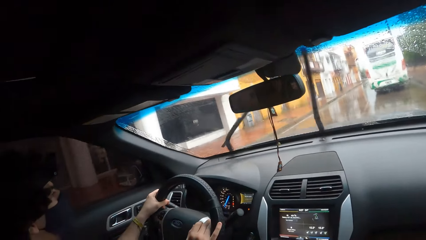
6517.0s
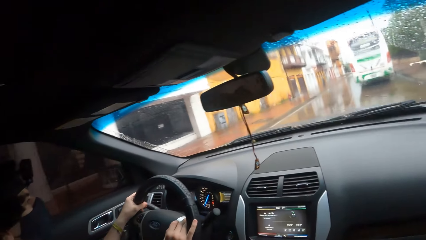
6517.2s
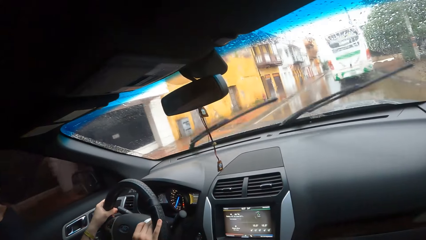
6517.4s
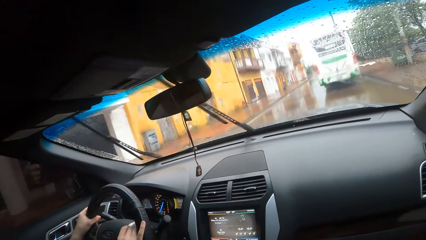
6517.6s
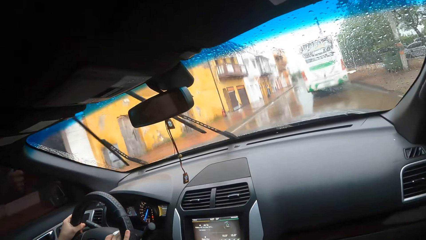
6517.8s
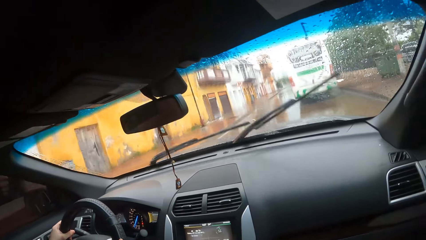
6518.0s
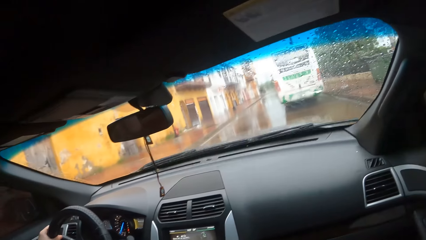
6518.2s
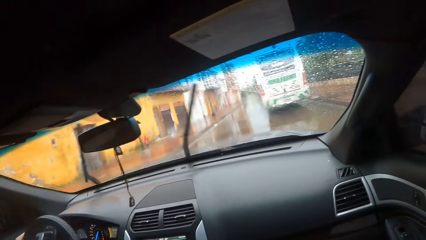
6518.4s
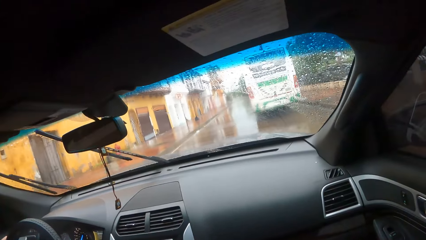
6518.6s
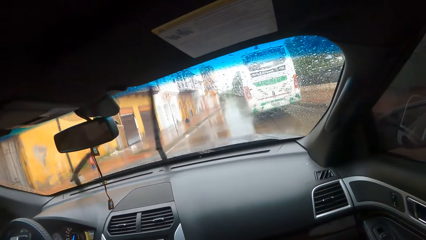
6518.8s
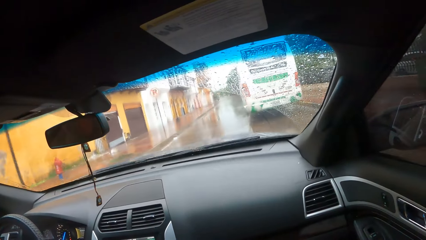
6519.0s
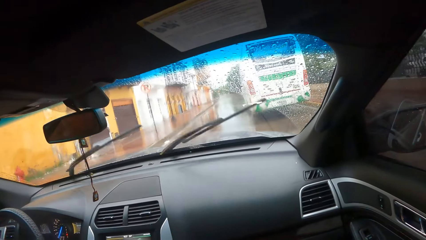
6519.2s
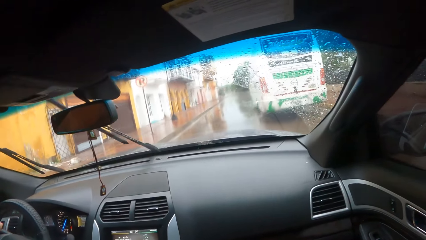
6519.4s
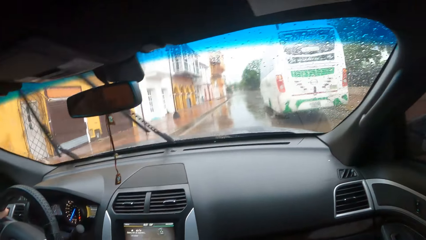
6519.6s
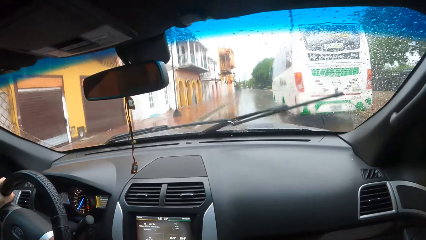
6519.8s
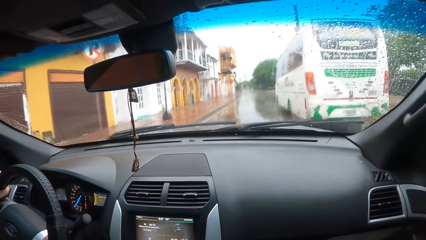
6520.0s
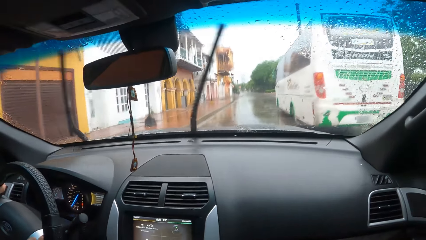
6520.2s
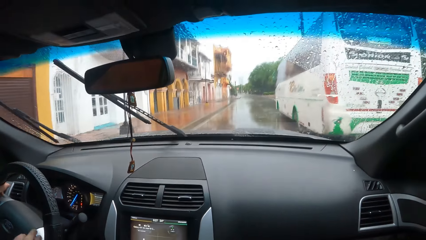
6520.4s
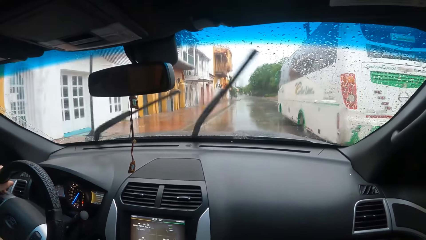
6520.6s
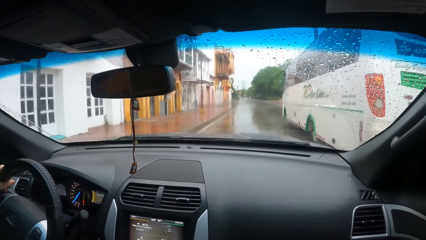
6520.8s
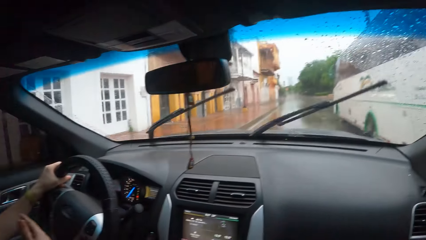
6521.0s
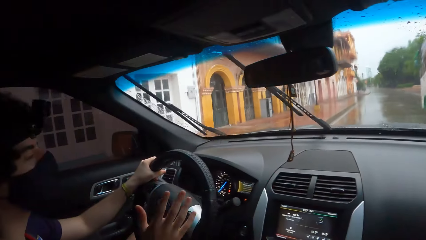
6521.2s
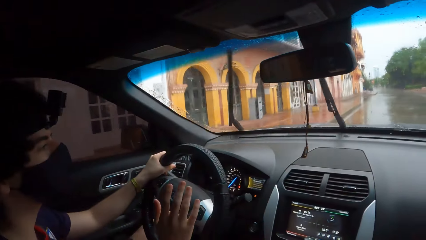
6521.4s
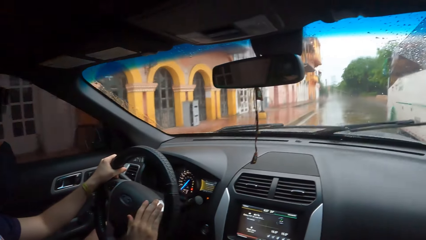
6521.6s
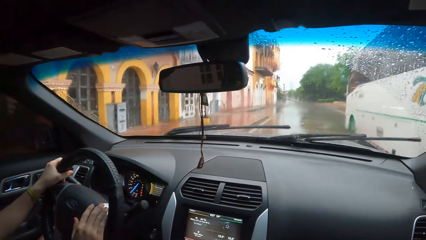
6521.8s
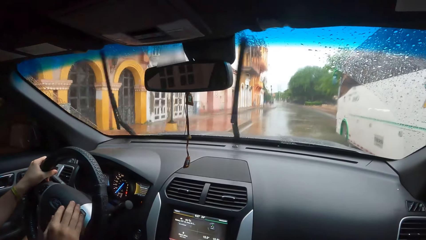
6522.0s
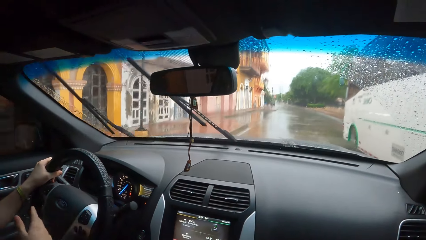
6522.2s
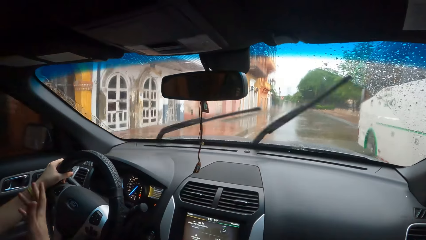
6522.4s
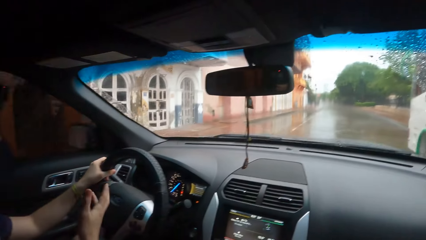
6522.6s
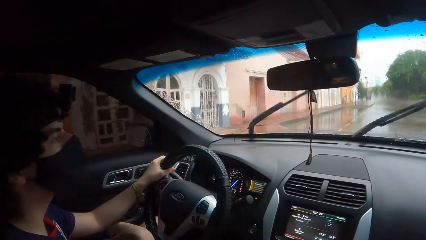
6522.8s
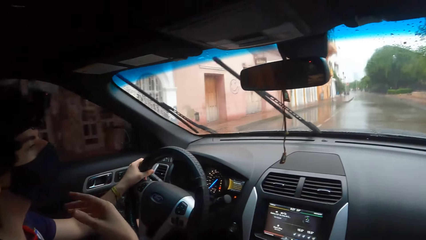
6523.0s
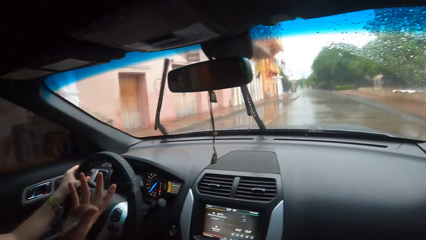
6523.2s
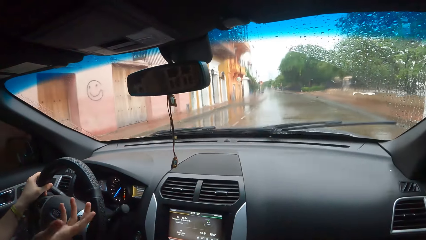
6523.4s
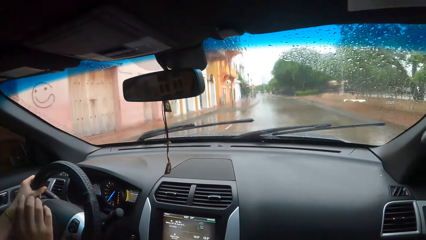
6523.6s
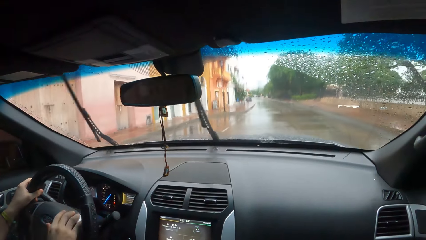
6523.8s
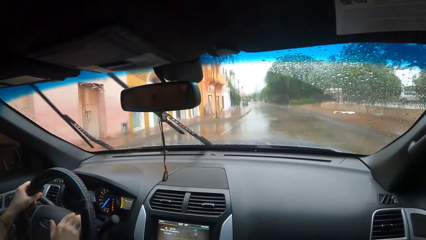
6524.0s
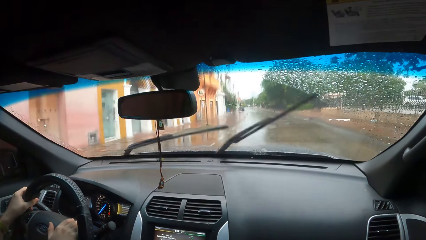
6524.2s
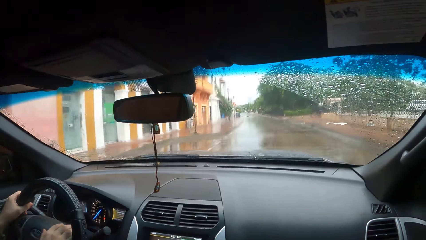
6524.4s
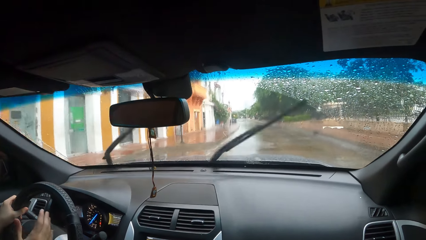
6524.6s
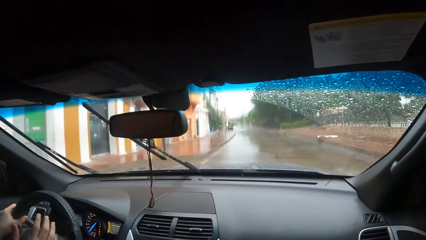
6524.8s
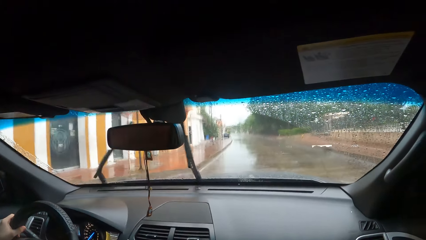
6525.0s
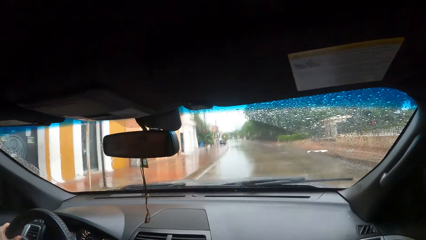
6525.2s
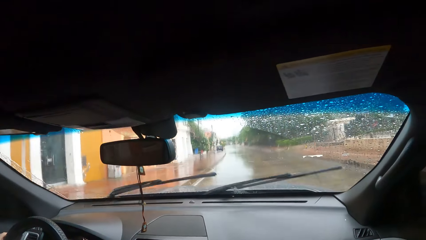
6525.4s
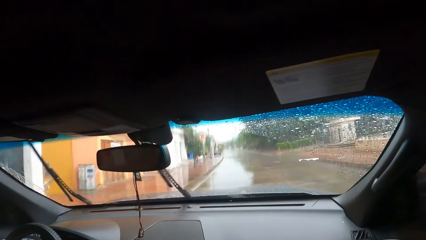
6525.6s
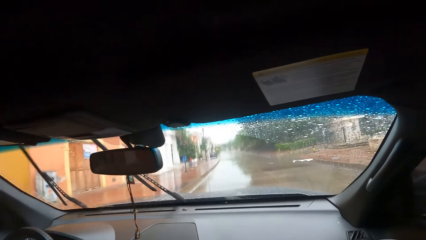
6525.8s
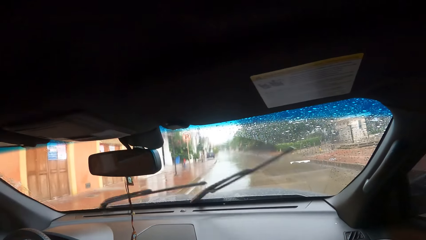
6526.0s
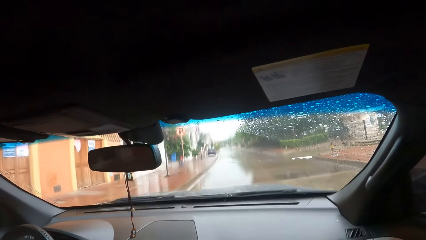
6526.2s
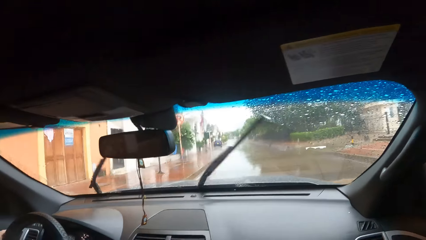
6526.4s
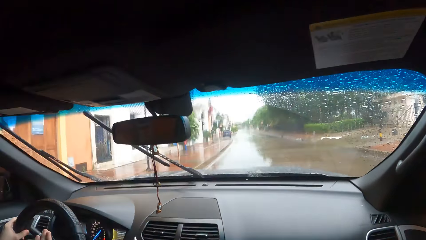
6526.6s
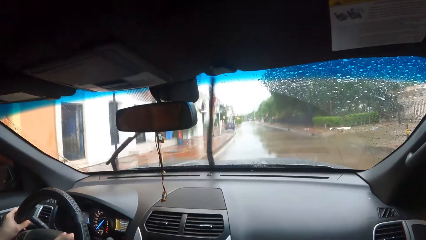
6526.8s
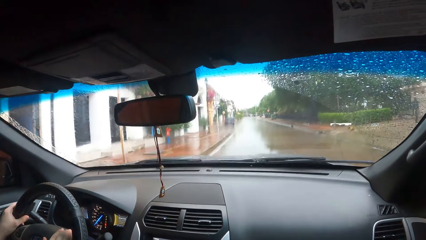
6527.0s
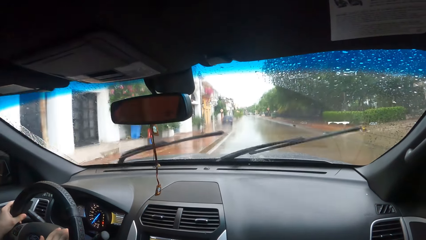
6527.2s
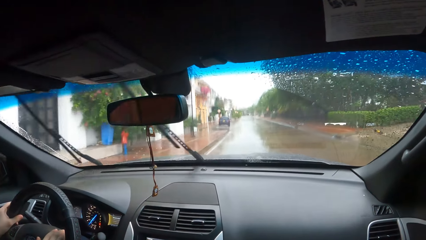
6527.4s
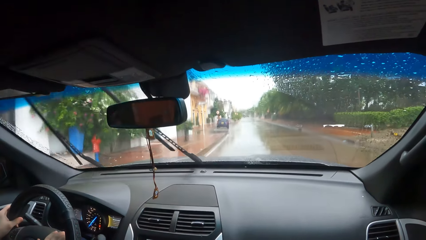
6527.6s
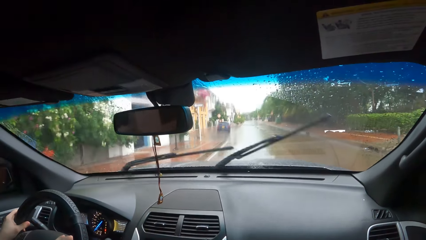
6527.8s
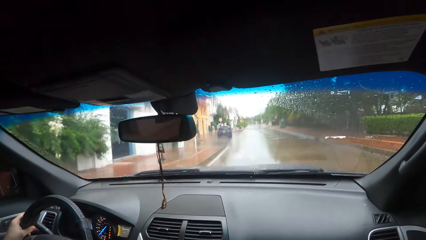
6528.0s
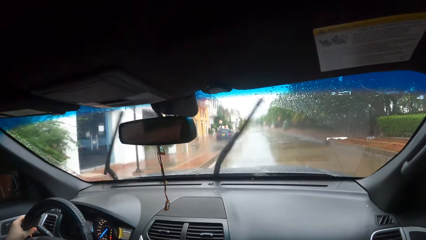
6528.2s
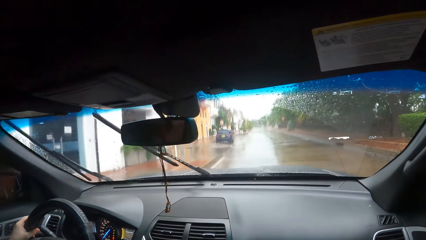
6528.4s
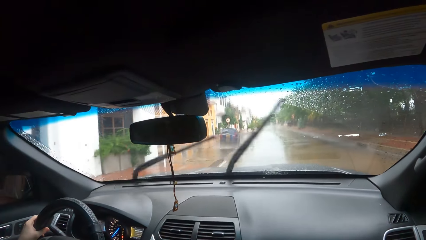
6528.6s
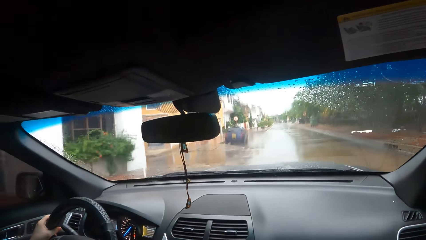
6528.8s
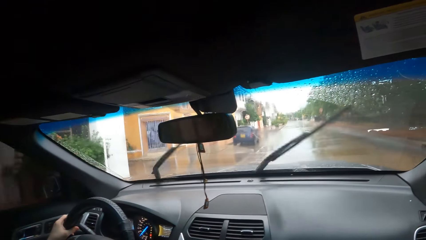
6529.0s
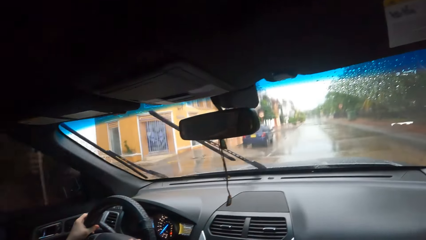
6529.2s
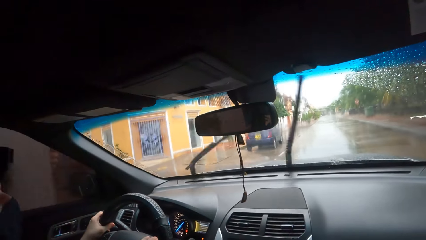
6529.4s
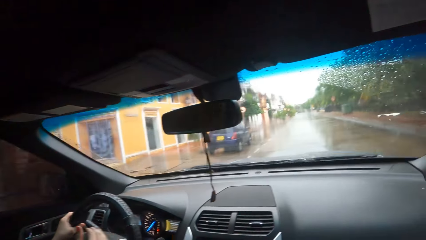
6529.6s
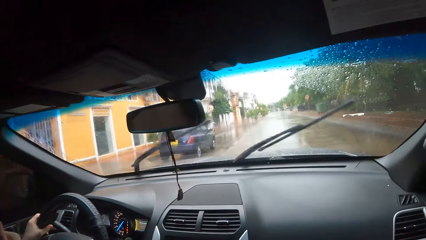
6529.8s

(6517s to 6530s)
A man talks to the camera wearer. The camera wearer looks at the man. The man moves a hand. The camera wearer looks around.

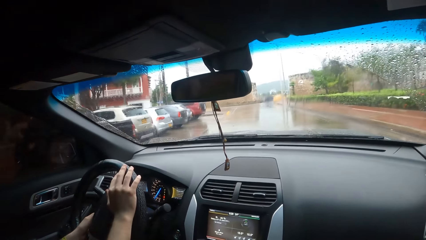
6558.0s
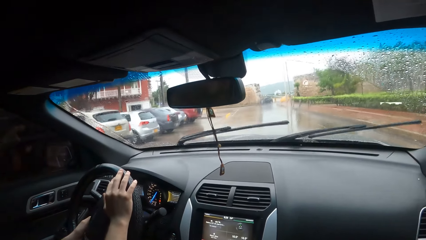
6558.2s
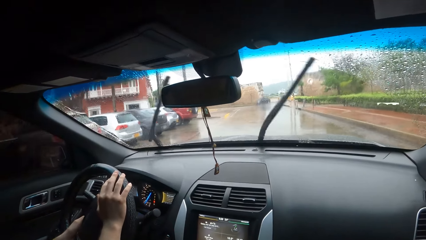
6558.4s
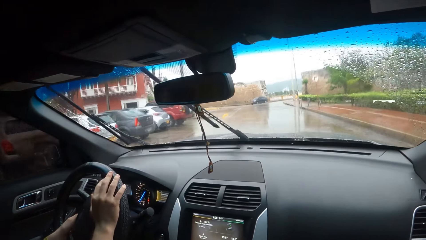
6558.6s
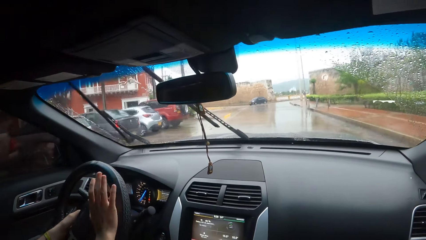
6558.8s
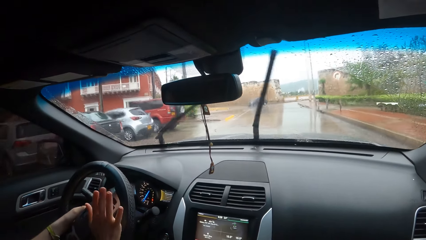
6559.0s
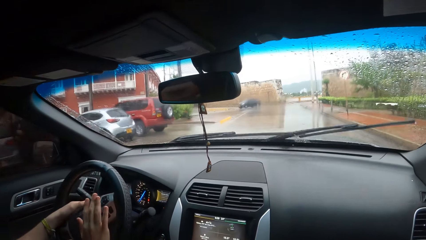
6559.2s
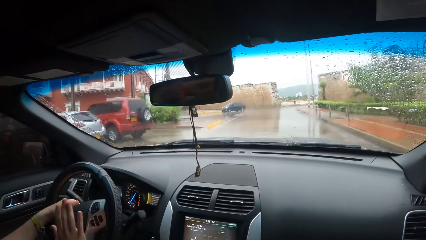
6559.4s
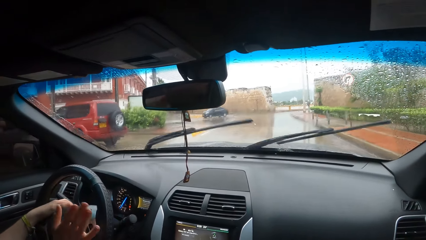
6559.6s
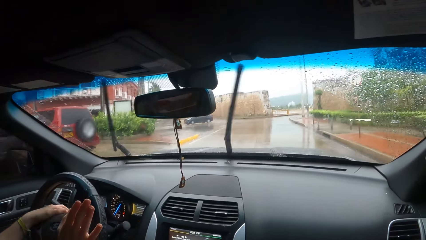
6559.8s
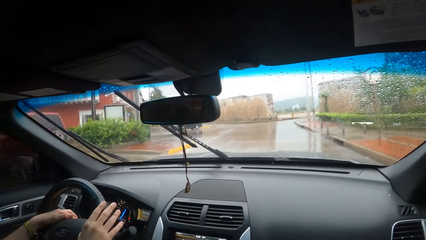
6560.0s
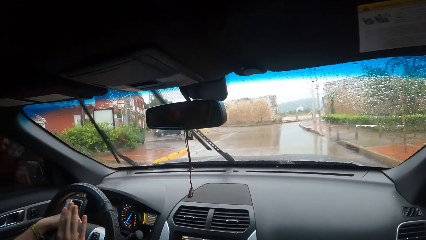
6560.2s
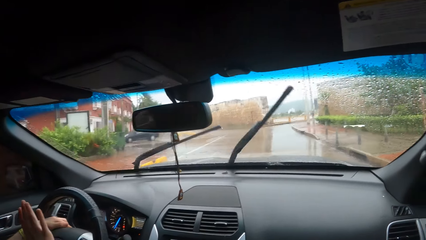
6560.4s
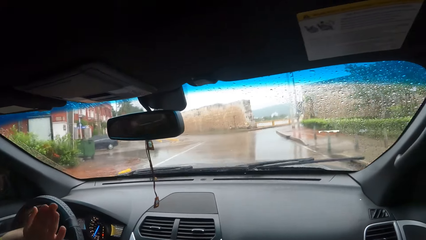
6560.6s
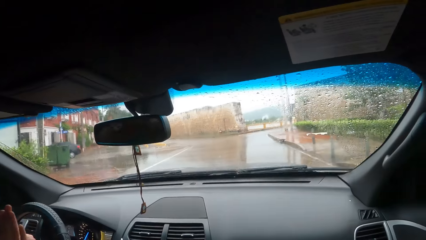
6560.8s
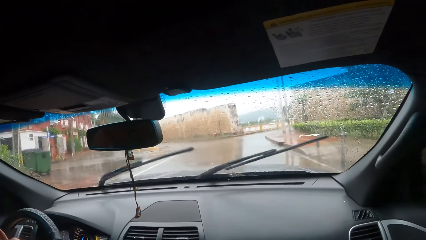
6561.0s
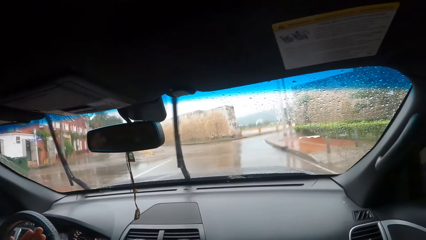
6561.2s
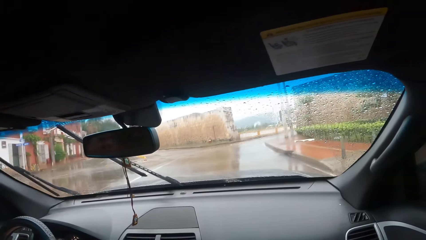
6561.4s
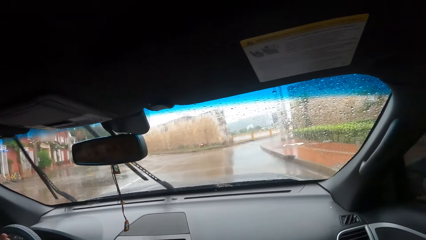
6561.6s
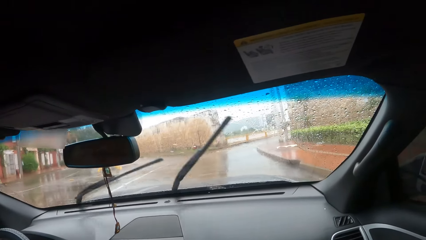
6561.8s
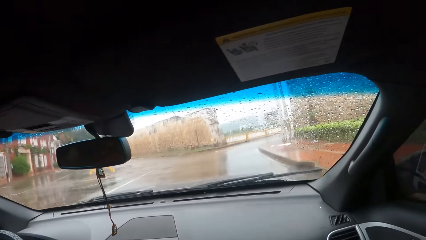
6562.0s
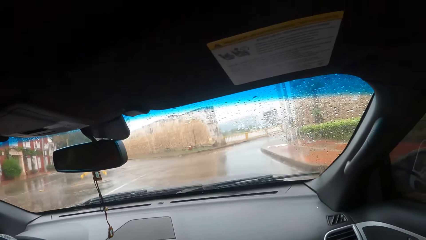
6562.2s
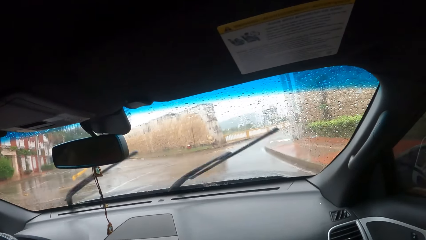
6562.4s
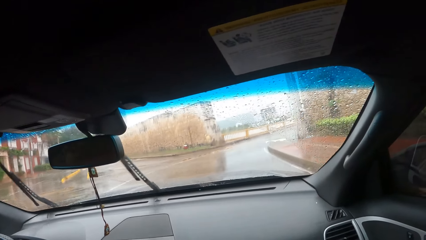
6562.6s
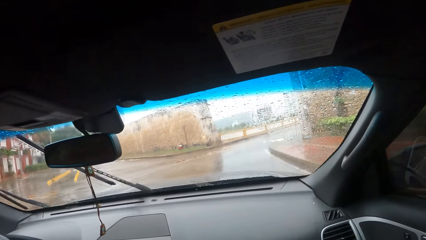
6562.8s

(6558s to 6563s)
A man moves a hand. The camera wearer looks around.
